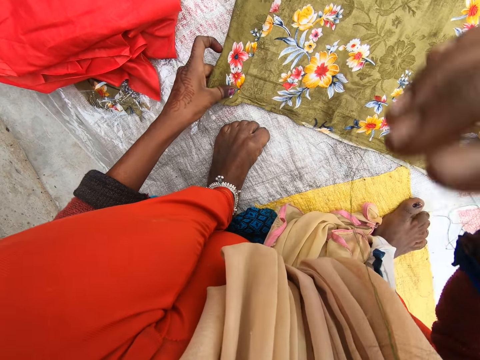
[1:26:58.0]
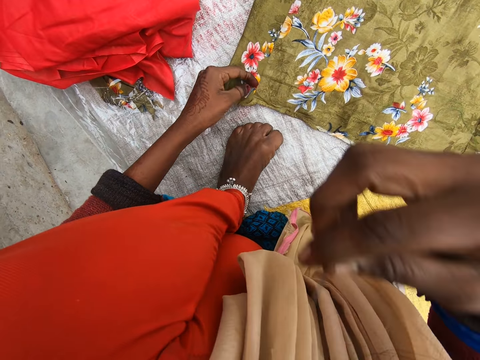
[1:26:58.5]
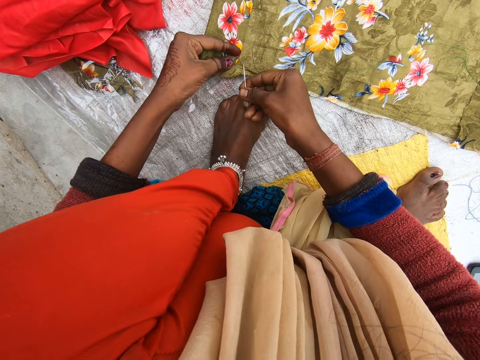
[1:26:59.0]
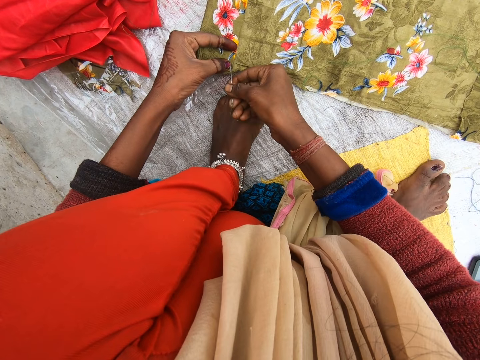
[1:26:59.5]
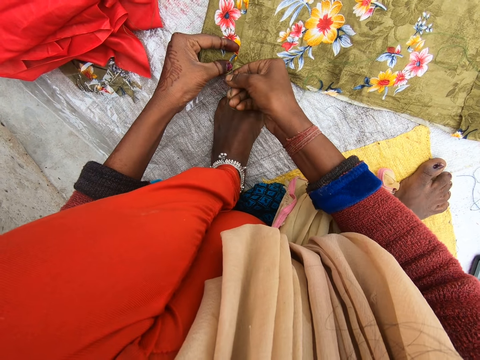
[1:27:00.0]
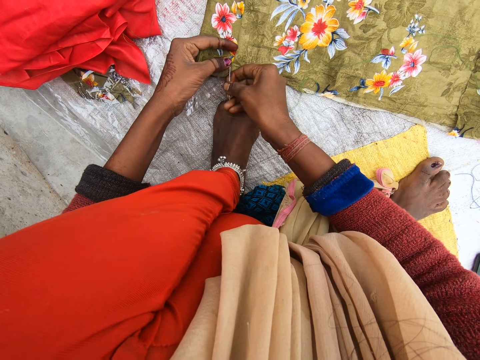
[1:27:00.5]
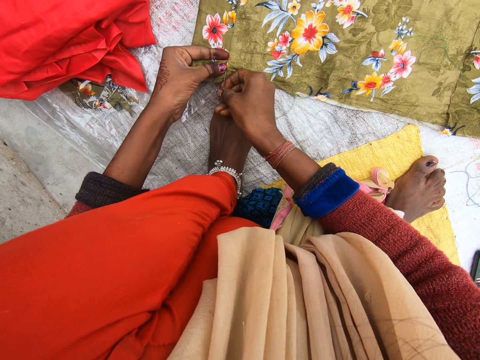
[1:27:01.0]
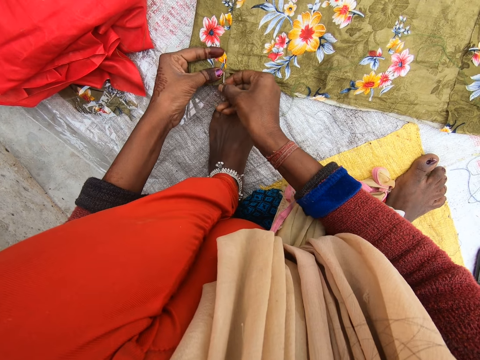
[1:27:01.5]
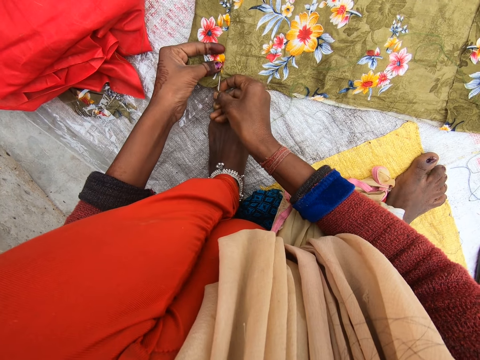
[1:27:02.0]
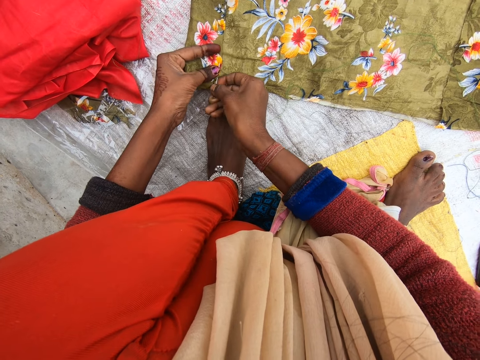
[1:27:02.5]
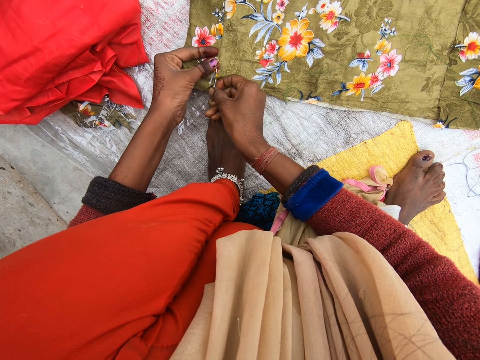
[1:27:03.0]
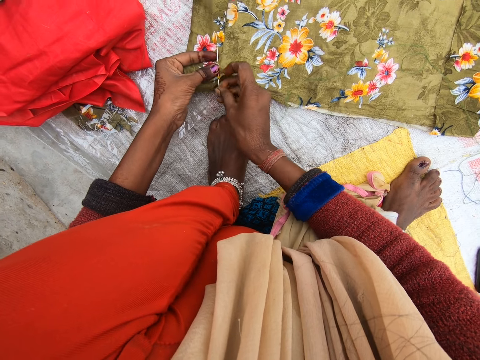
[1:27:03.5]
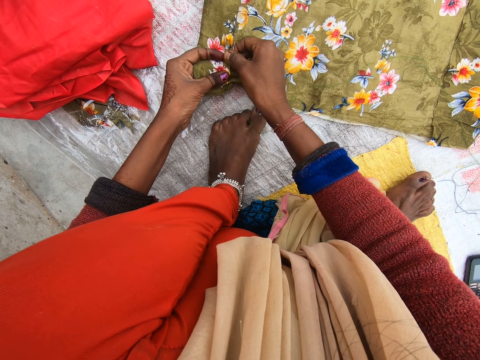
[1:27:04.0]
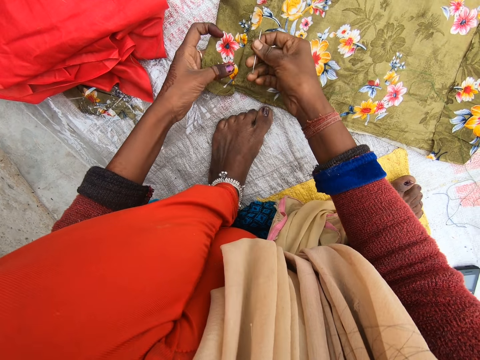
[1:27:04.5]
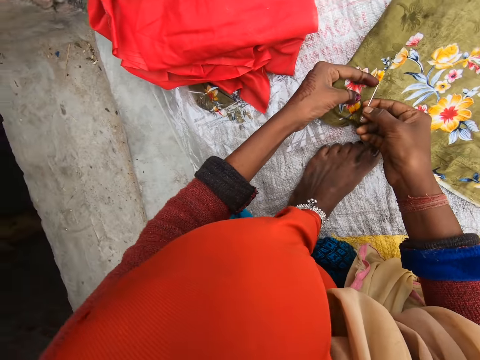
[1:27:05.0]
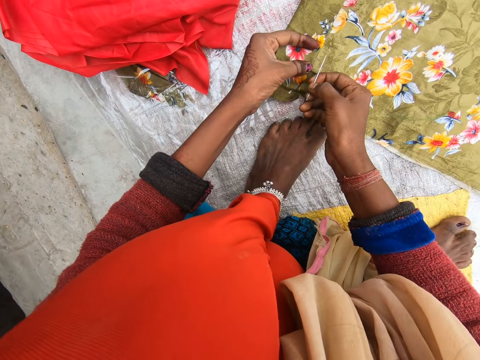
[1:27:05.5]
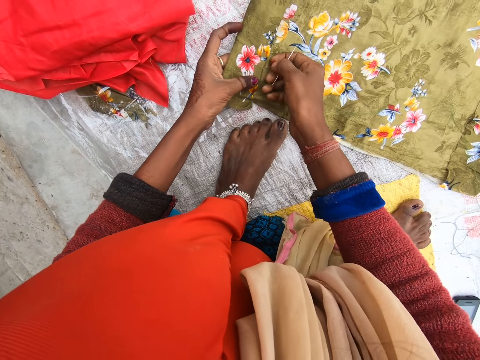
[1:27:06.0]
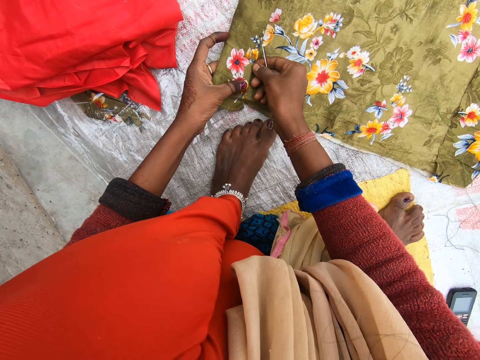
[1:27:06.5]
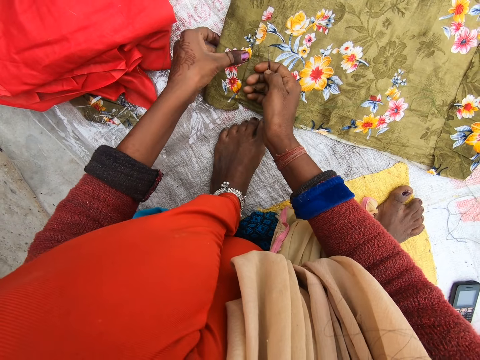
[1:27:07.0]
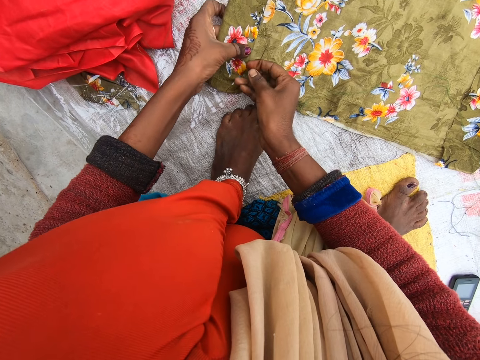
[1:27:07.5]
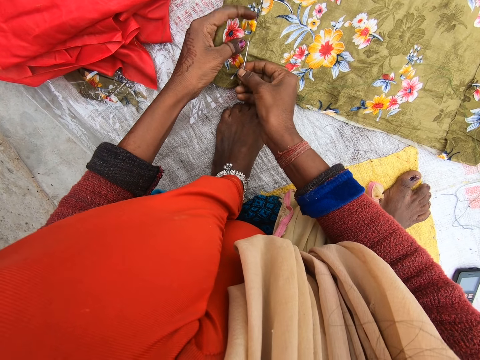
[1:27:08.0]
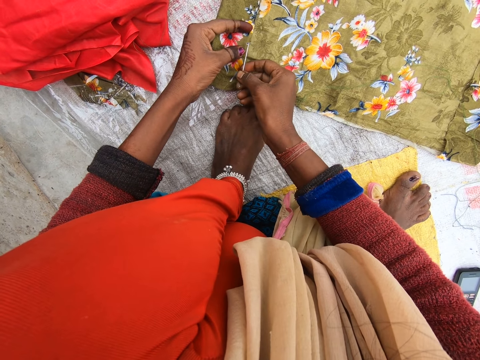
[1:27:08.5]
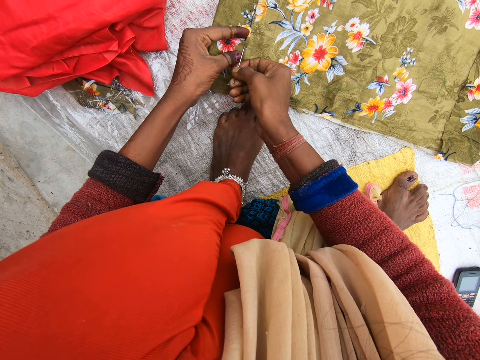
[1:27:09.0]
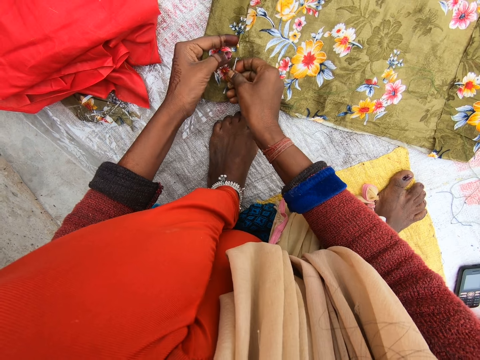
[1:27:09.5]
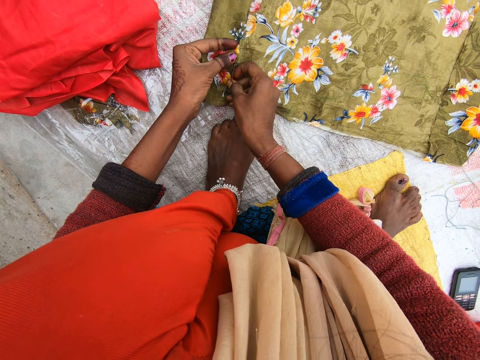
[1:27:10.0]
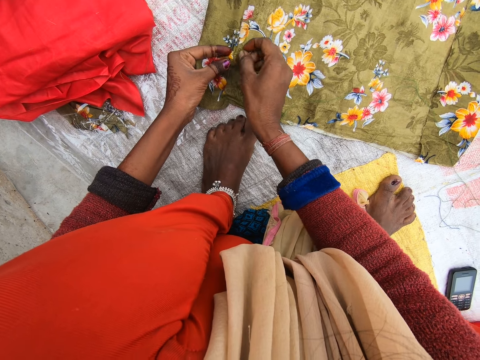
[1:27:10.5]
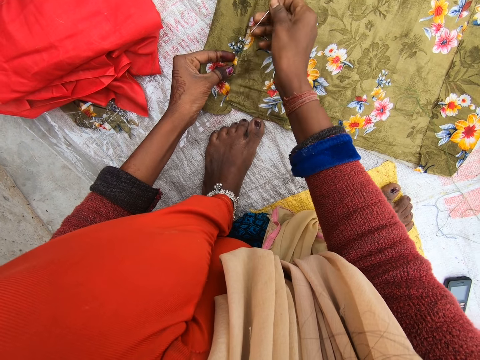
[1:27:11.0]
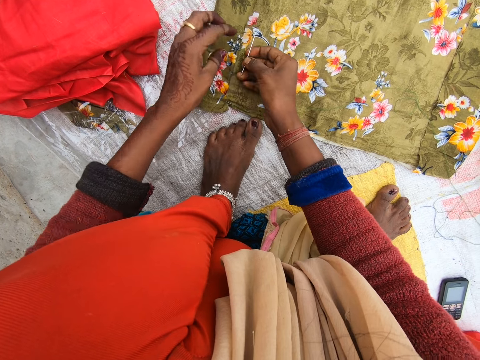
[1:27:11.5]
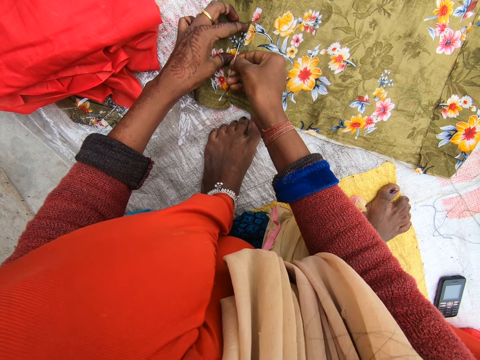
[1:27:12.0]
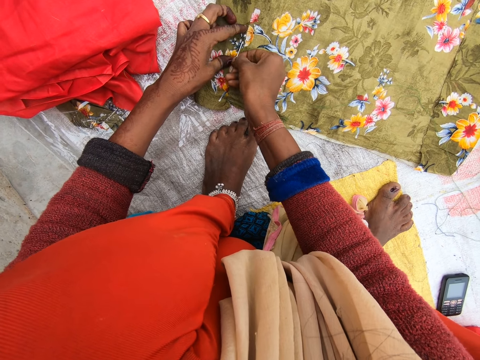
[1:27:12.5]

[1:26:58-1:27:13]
The camera wearer picks the thread from her mouth. She sews the material or cloth with the needle in her right hand. She aligns the material. She sews with the needle.

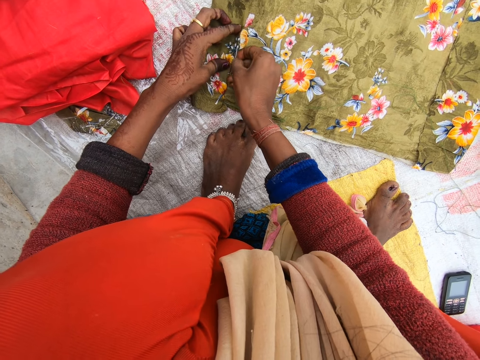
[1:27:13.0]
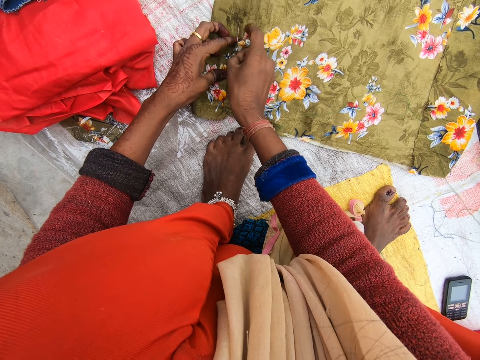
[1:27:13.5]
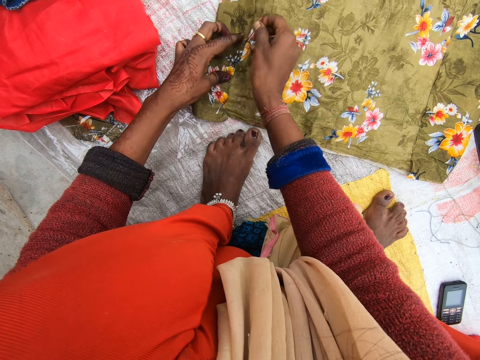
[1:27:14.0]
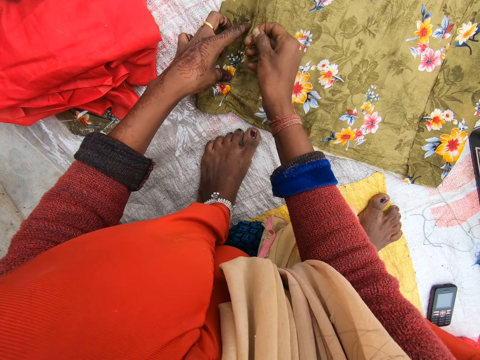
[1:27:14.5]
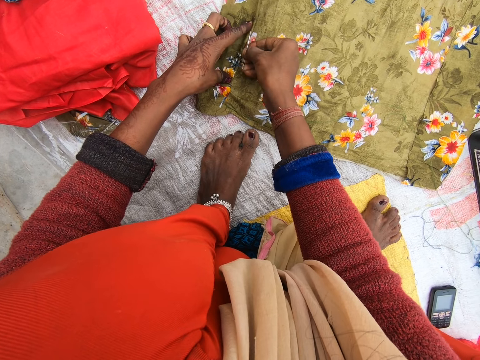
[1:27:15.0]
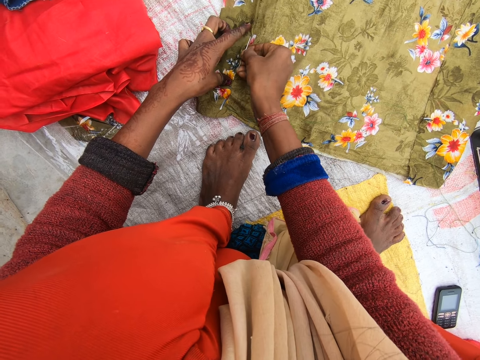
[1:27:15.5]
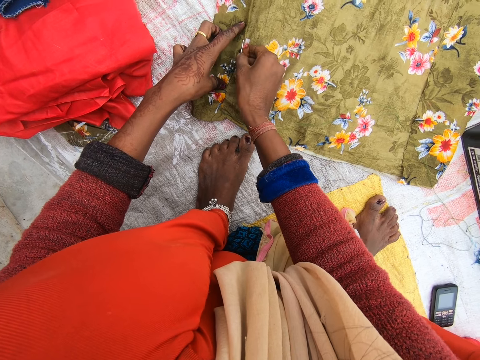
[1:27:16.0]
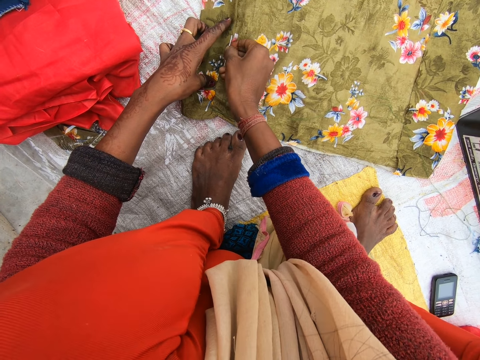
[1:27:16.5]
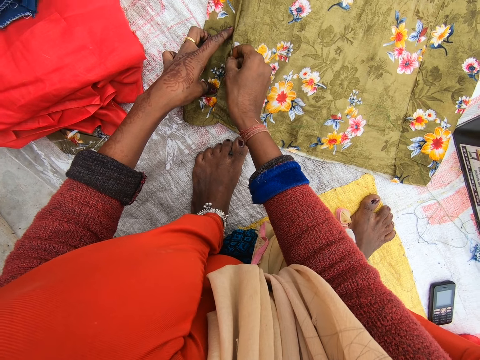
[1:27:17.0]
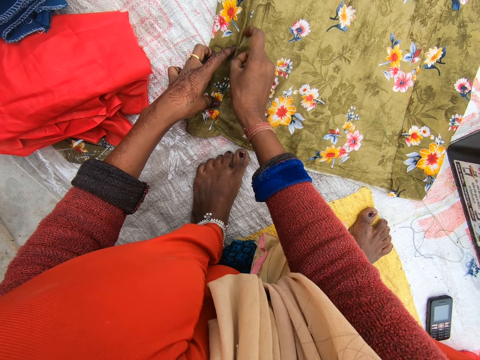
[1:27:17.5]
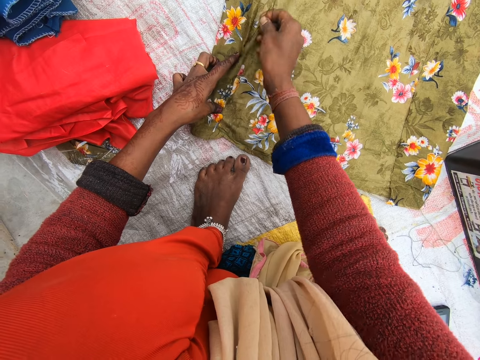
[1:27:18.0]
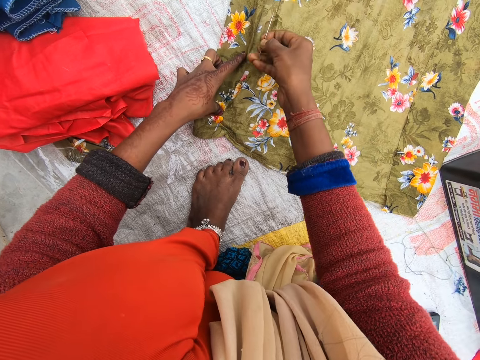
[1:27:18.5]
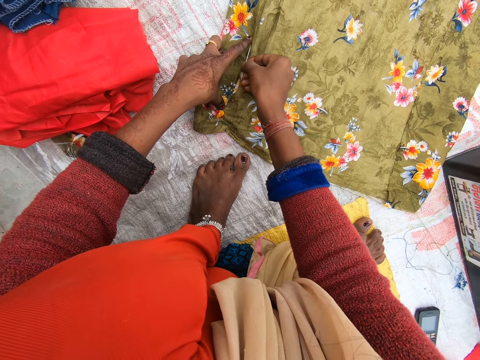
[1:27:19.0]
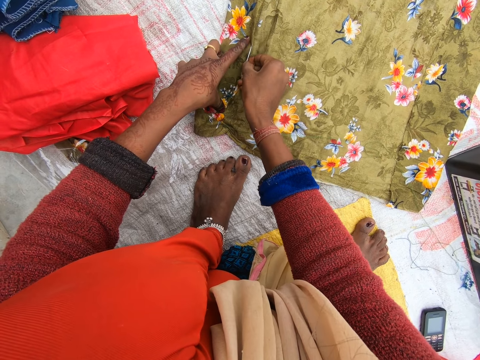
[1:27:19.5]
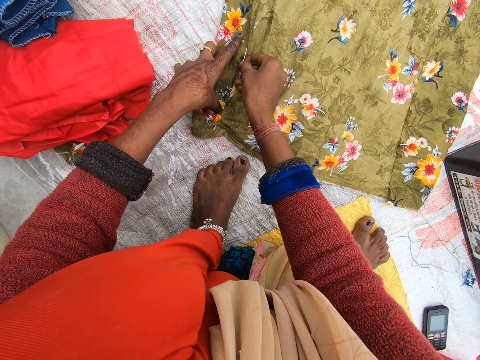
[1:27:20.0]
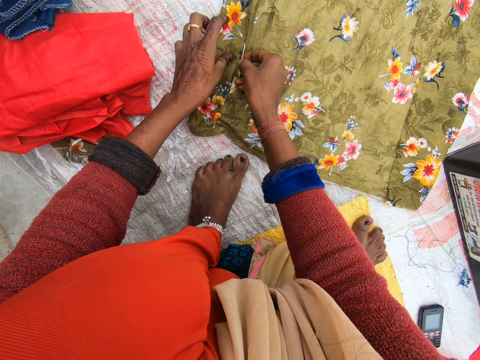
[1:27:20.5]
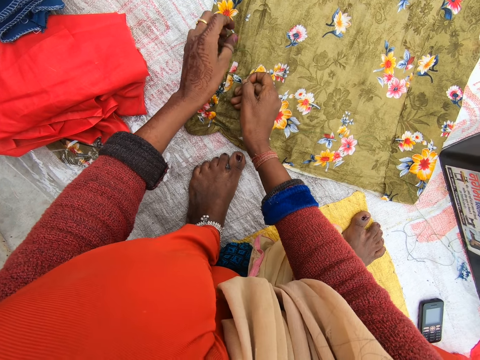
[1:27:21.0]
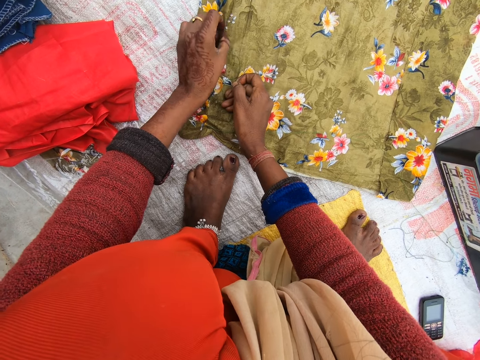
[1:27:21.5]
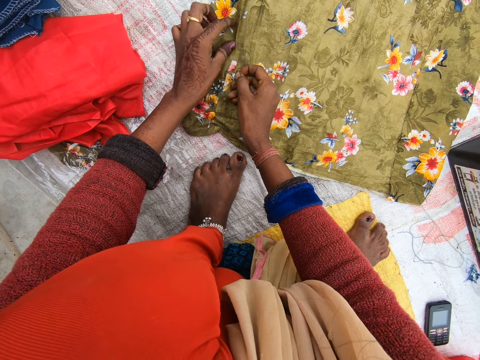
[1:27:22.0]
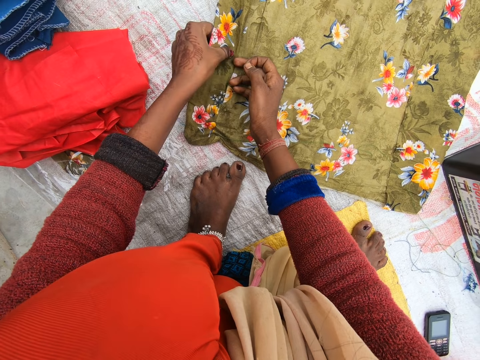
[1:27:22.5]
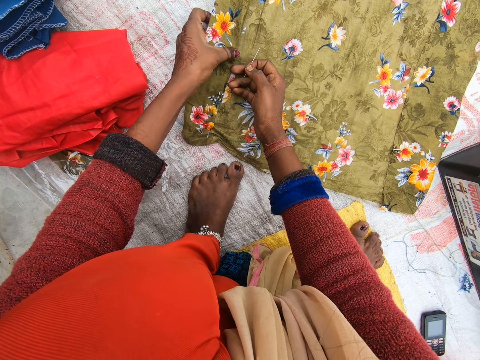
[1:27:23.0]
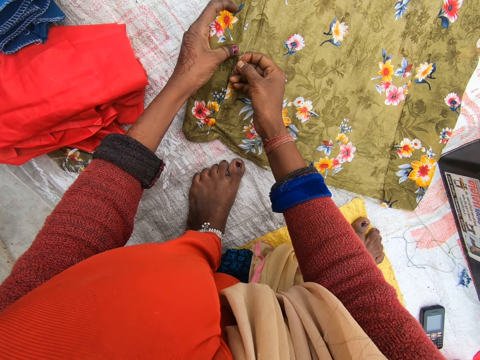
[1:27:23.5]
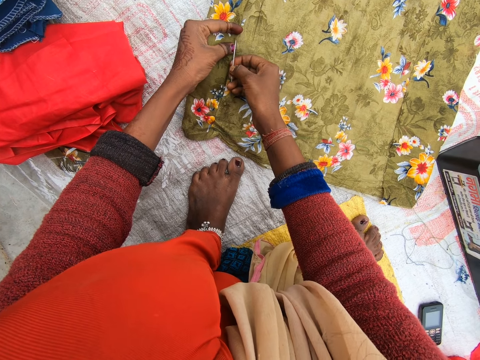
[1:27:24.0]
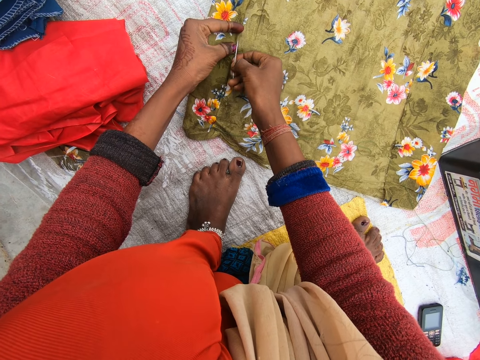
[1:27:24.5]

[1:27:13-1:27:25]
The camera wearer aligns the material.
